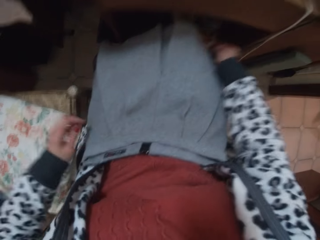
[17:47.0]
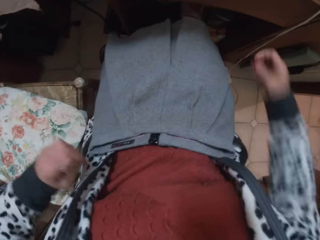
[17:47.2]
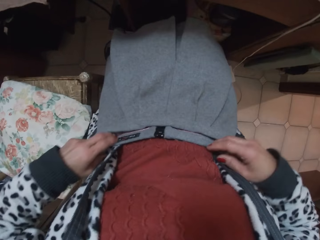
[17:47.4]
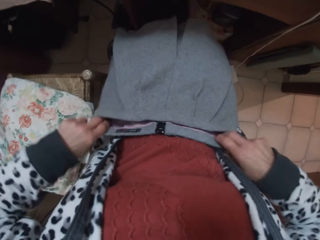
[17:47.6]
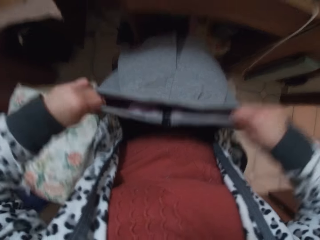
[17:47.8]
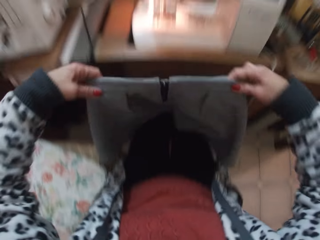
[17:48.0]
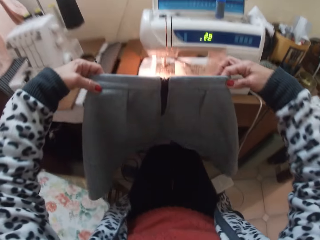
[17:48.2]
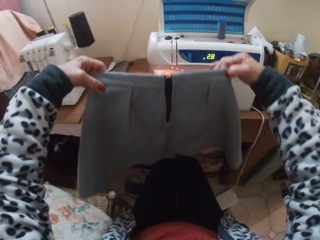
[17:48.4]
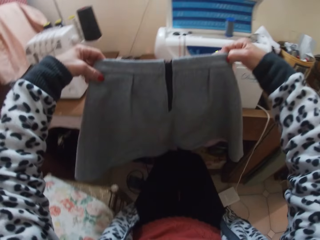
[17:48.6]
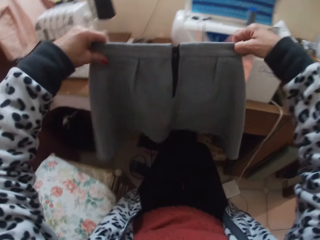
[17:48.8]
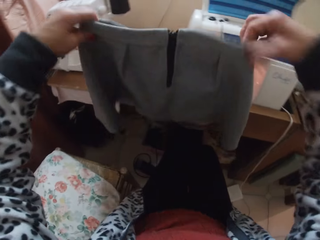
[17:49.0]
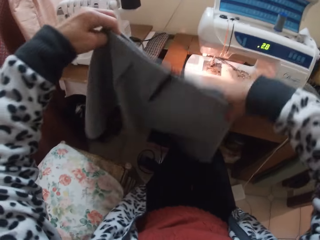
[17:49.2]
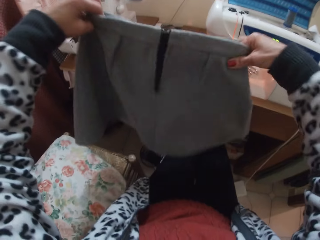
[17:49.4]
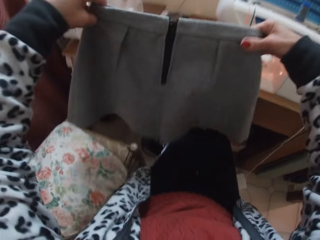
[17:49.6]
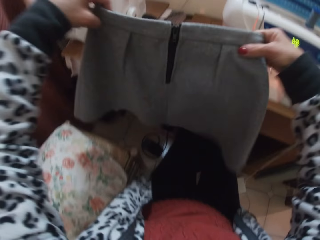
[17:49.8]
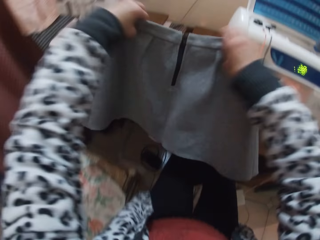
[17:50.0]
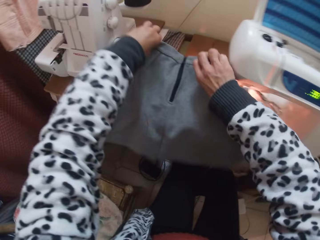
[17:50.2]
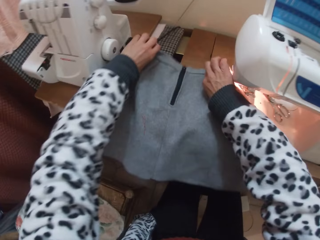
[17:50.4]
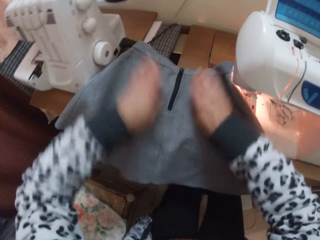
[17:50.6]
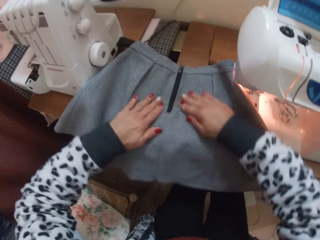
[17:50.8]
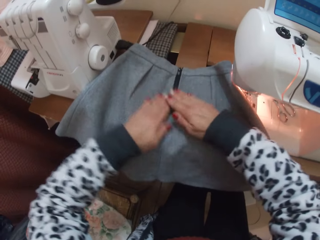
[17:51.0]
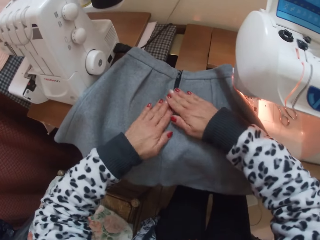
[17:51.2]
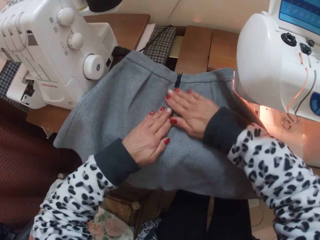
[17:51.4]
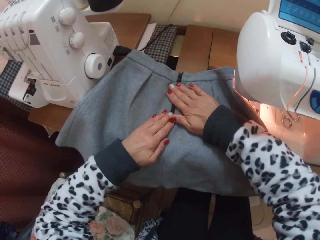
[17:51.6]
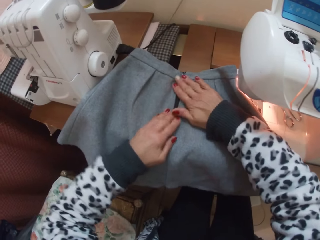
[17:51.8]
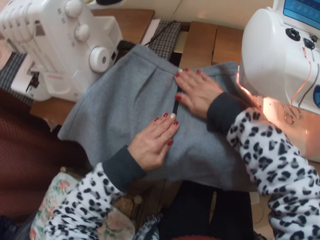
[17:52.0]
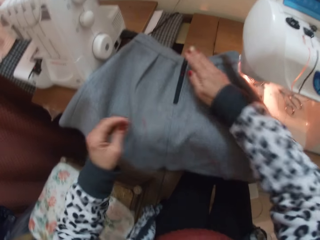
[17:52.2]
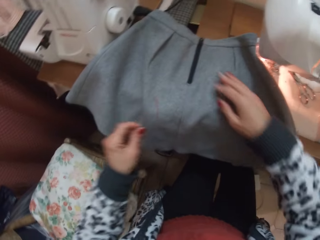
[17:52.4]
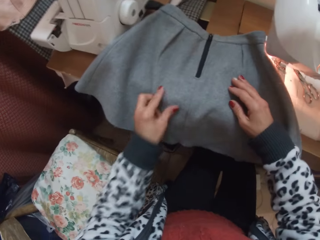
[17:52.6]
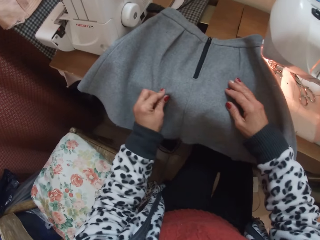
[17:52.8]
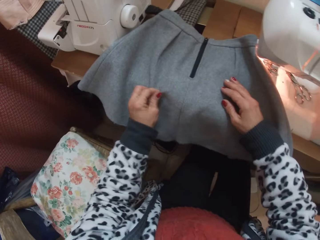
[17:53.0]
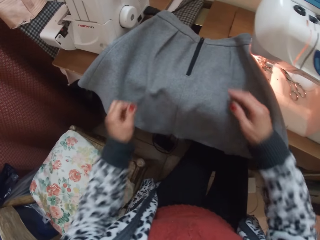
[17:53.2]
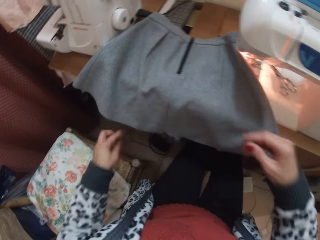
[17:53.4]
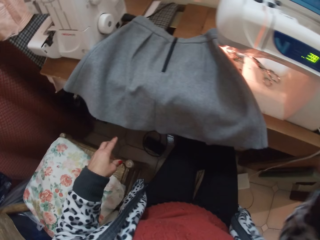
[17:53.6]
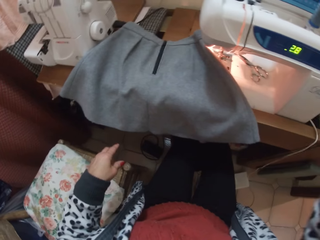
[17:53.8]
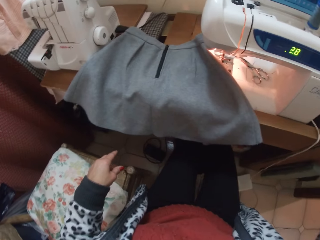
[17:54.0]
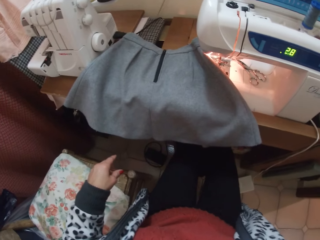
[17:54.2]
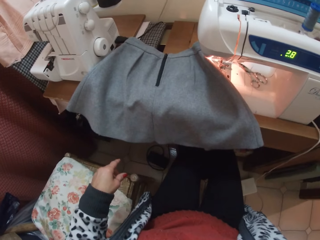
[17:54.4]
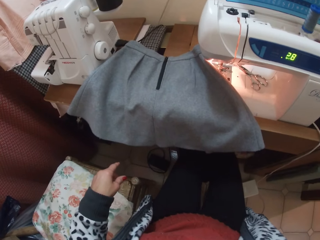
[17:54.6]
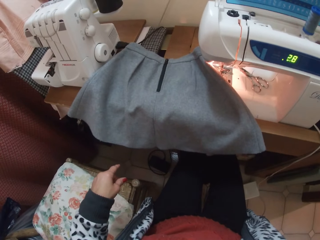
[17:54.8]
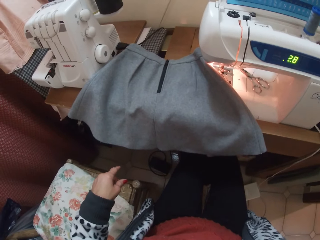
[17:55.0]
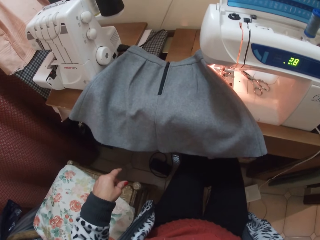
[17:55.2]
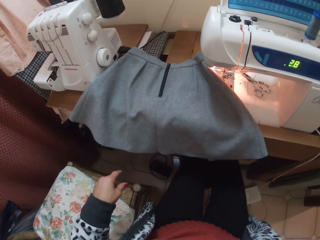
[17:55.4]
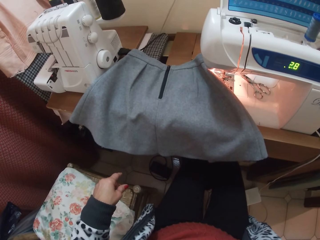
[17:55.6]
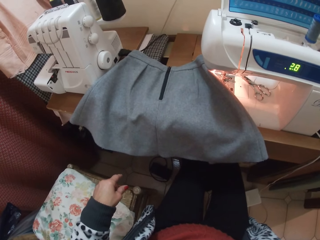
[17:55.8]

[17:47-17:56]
The camera wearer picks up the skirt from her lap. She inspects the cloth. She shakes the skirt. She places the skirt on the machine. She dusts the skirt with her hands. She removes thread from the cloth. She raises her hand to her face.
